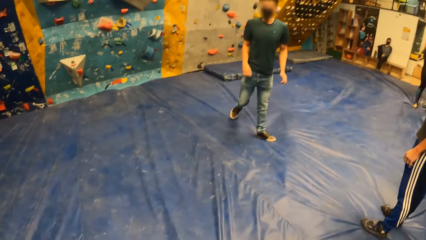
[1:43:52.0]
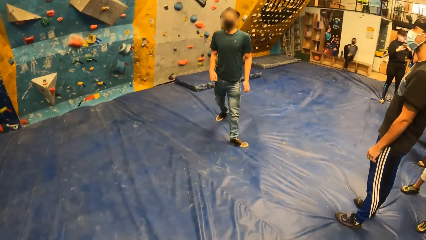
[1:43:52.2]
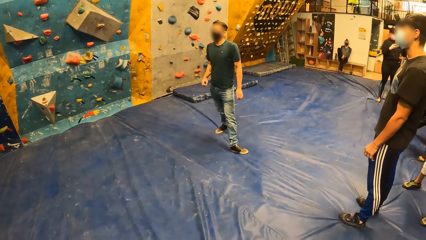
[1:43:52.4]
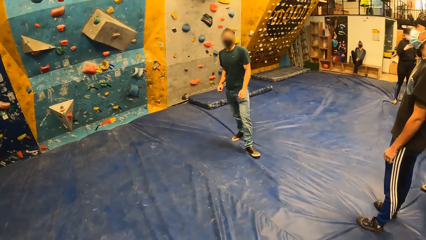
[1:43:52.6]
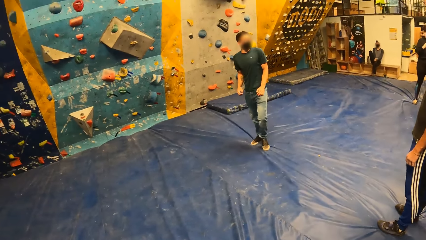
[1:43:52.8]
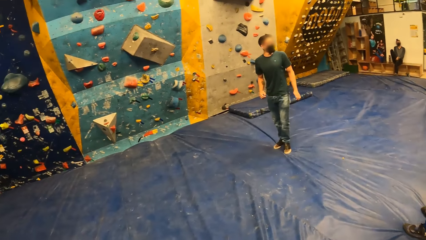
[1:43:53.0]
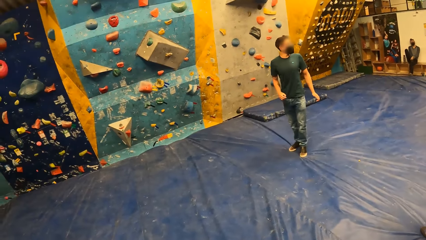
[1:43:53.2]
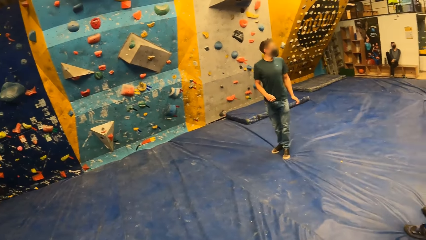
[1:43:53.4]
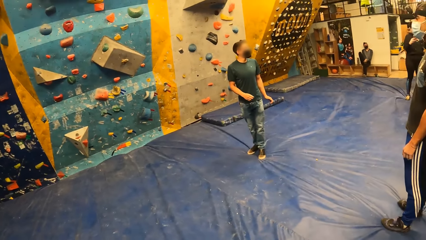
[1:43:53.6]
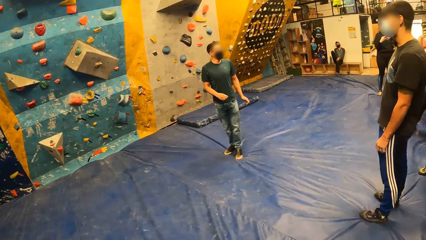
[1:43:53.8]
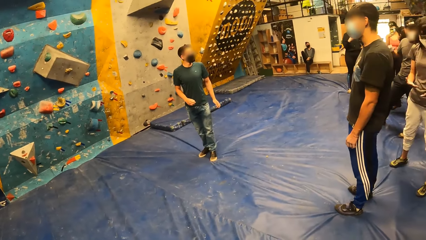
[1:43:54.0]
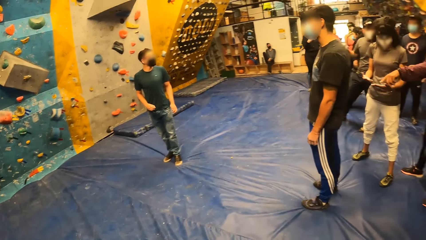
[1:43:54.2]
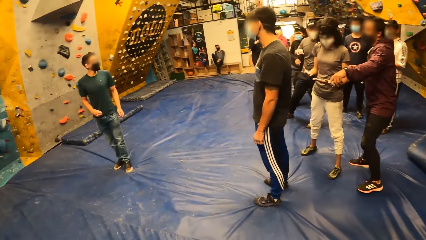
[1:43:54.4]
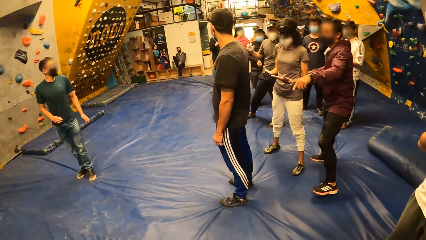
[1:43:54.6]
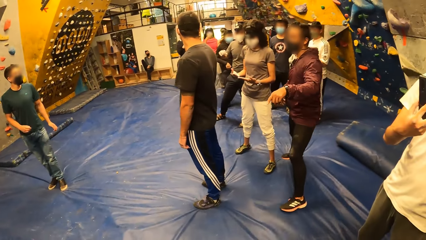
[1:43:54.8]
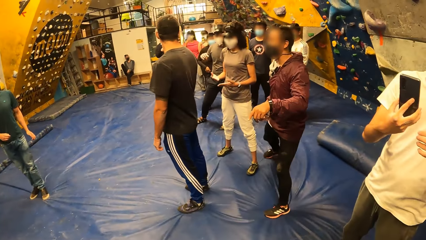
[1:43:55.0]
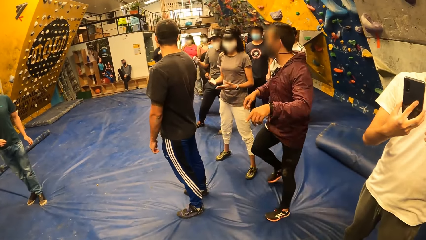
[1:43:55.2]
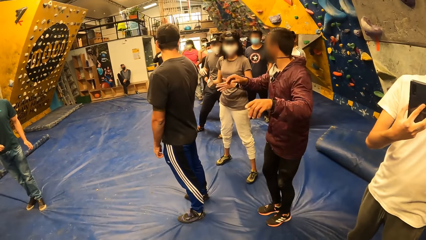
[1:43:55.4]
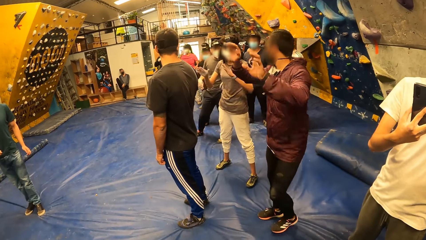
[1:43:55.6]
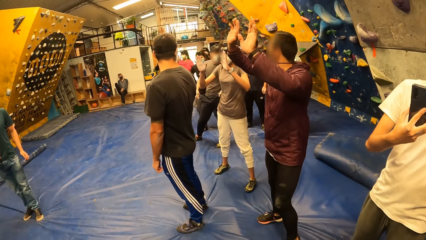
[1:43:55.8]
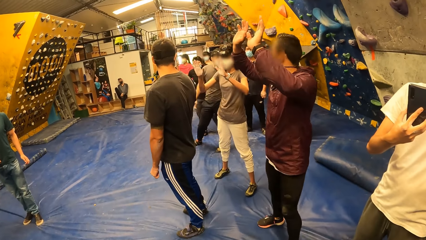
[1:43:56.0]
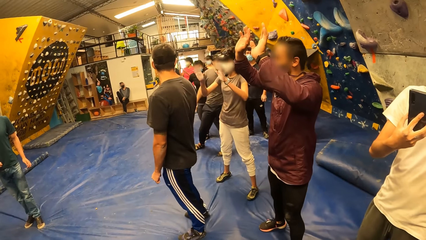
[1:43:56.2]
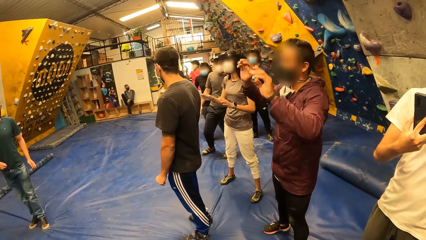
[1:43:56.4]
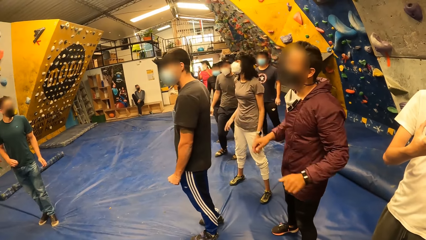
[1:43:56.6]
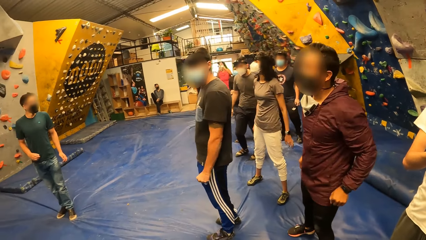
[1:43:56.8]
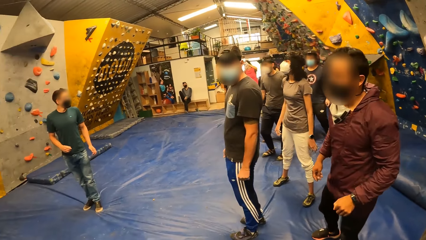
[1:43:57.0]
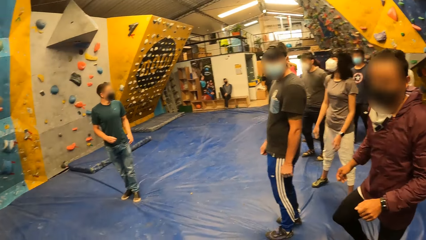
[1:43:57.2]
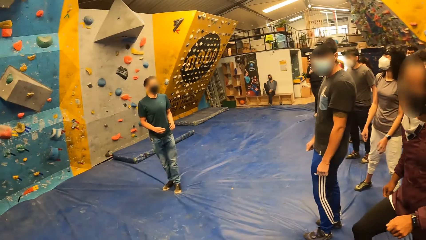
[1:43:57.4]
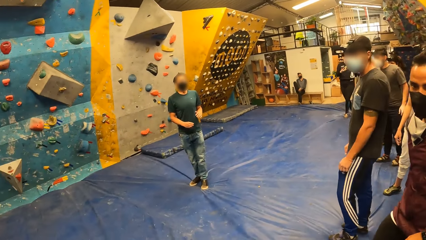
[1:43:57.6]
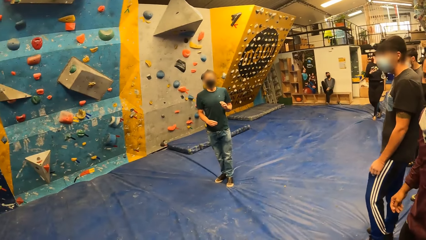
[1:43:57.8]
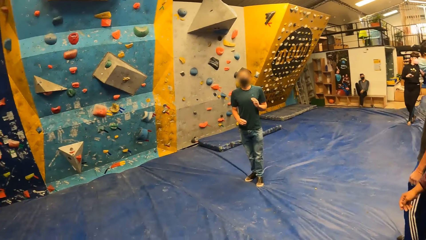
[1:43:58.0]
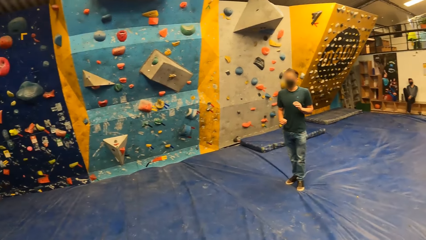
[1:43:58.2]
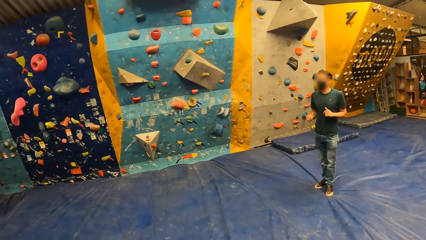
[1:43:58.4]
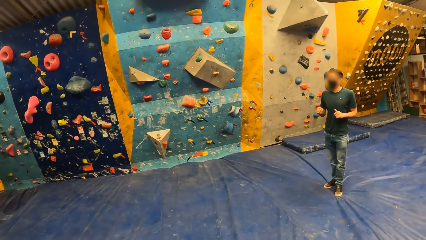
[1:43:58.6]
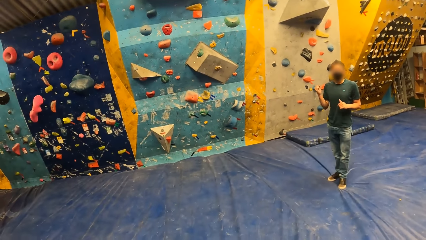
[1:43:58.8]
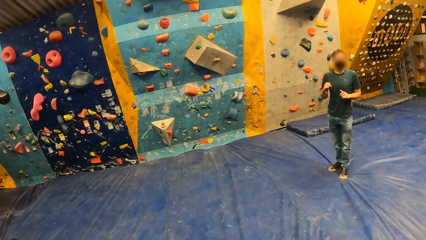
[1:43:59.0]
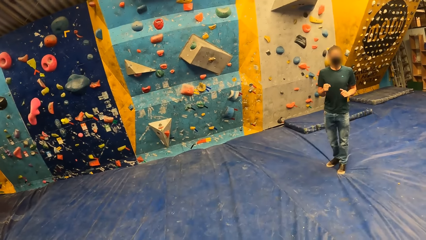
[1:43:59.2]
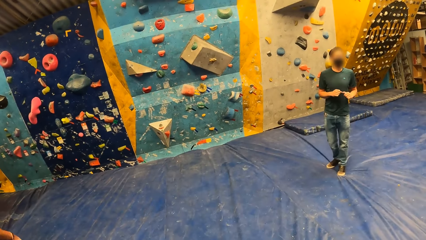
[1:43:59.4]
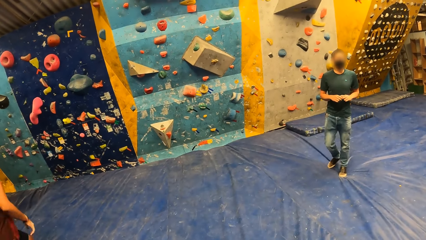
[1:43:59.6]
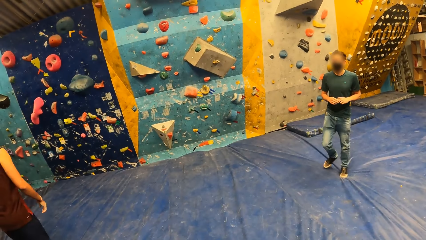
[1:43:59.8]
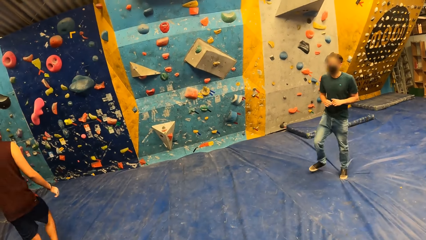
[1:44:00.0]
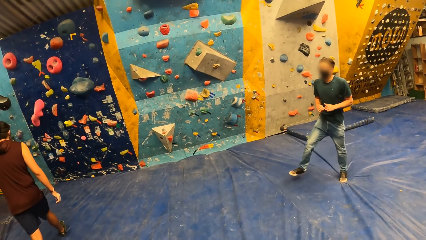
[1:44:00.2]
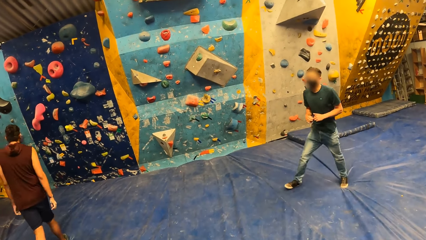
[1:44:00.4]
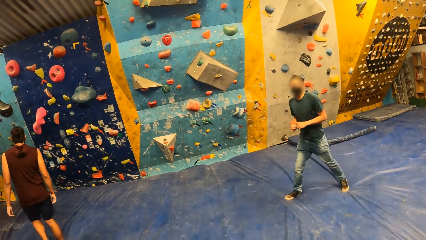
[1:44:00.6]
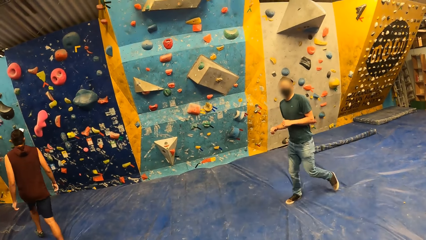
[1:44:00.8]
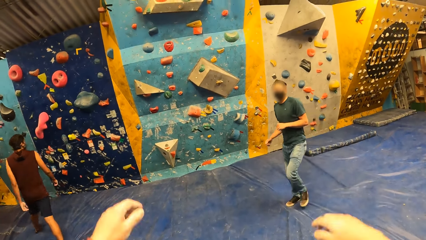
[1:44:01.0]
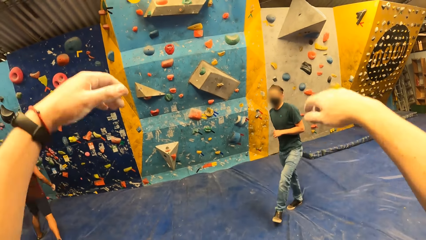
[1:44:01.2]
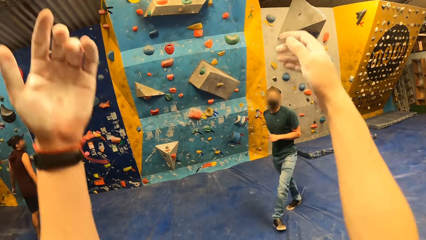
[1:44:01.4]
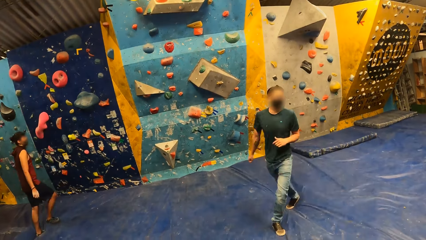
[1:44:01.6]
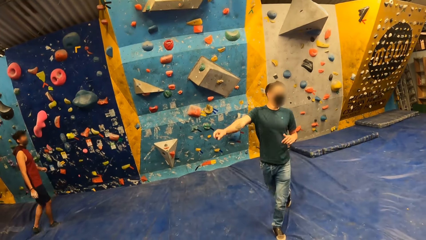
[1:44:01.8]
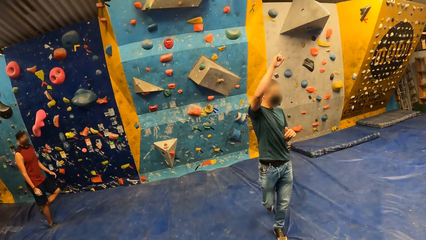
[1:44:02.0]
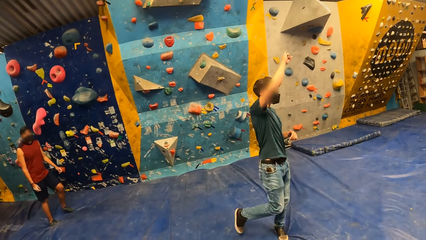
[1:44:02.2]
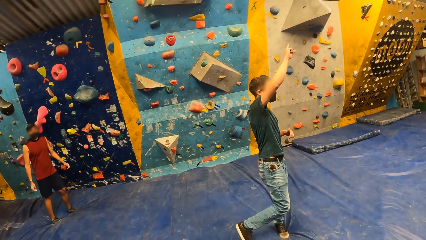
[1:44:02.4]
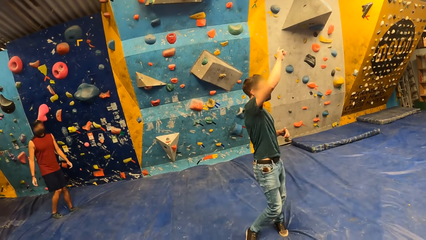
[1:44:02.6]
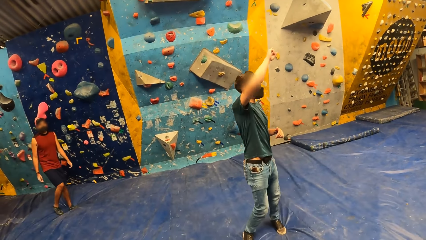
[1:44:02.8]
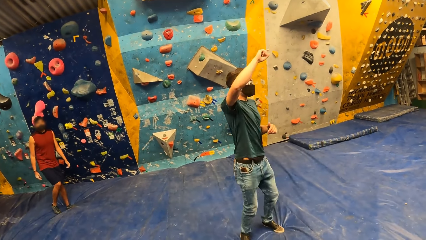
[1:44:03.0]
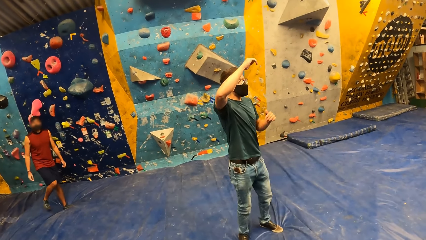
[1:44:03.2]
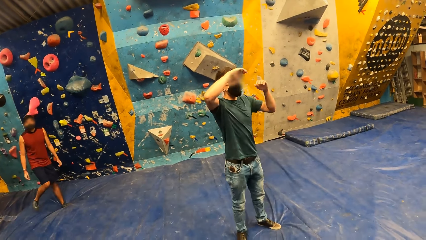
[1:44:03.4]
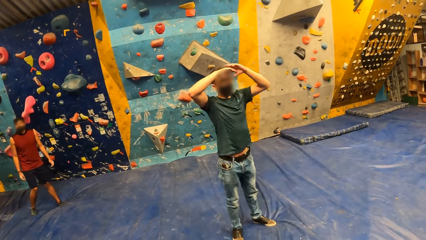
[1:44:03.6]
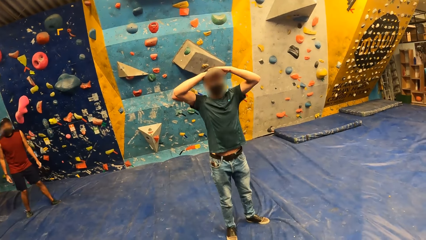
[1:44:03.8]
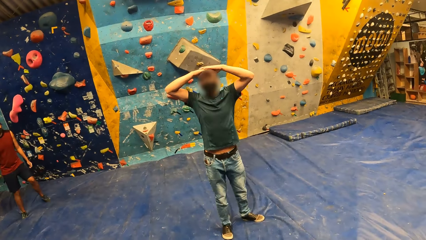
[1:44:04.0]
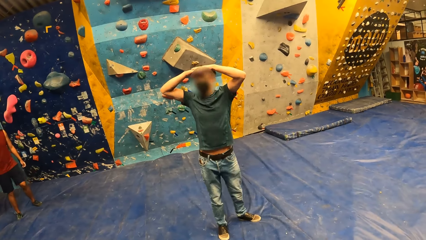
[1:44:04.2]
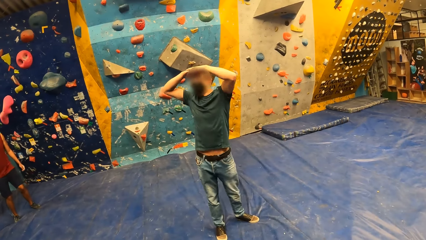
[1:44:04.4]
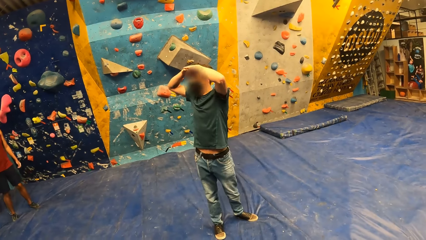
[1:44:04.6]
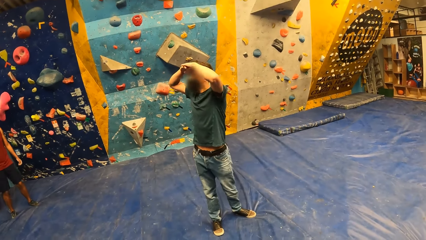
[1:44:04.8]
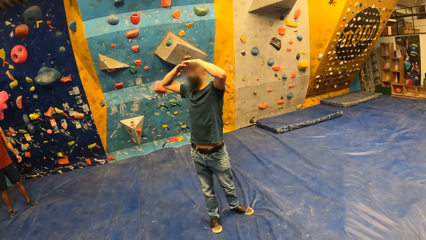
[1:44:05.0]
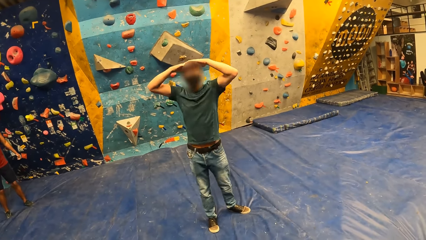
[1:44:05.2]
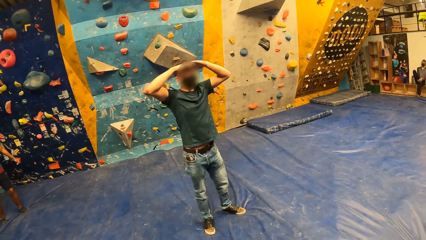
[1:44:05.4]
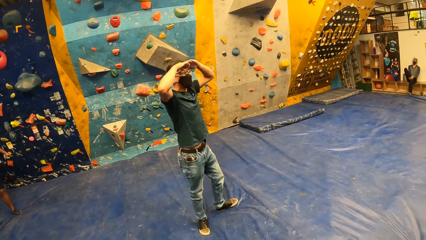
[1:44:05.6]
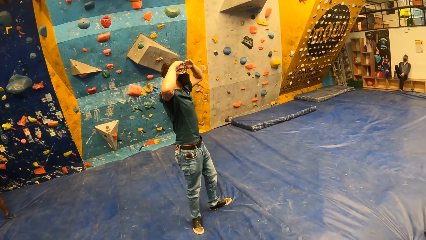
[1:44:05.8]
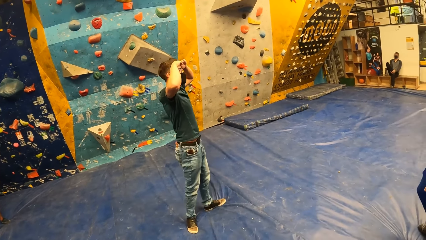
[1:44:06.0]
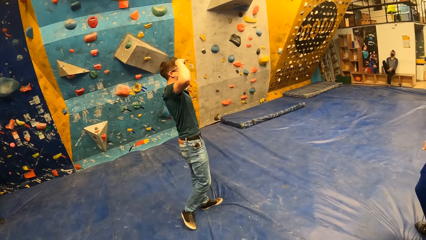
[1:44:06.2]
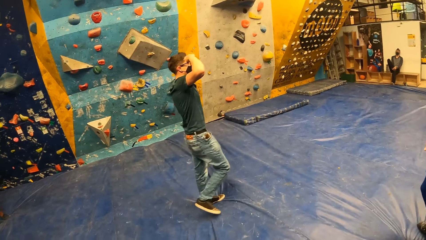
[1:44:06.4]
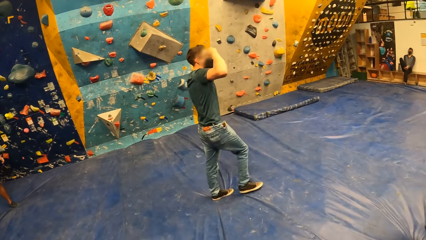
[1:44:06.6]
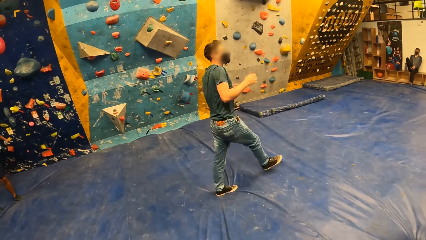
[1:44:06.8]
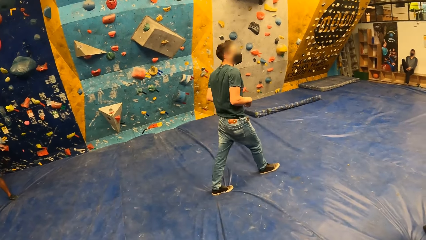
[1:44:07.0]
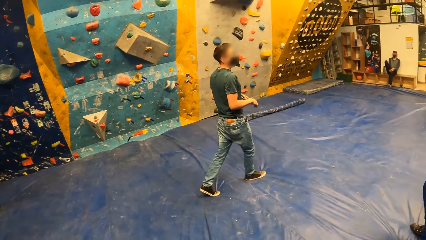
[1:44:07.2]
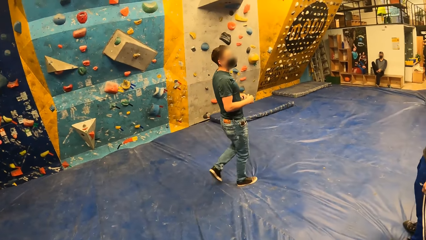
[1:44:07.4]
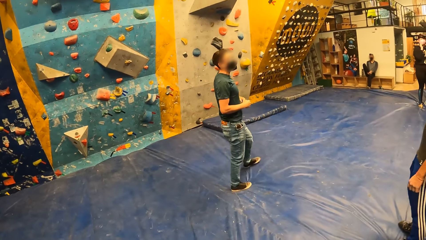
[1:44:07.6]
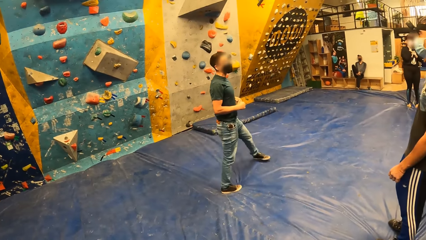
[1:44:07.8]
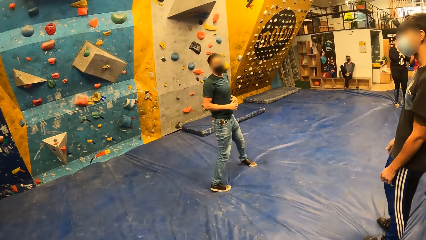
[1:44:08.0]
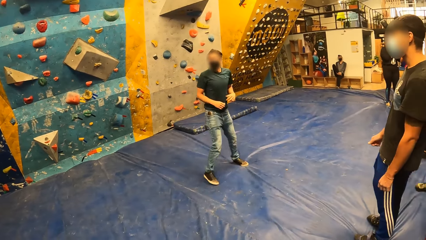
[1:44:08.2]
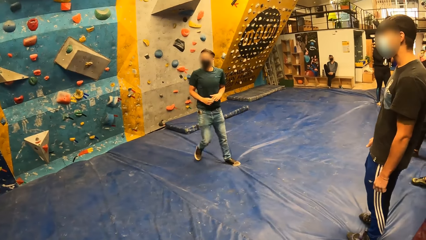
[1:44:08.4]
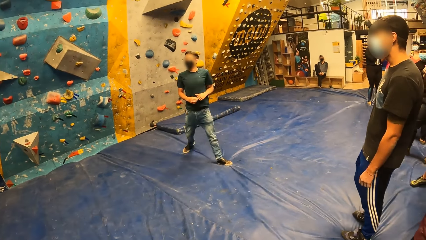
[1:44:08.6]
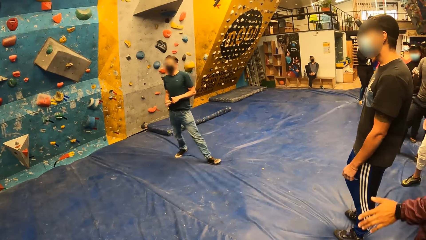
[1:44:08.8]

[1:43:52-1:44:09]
The camera wearer stands in the house.
